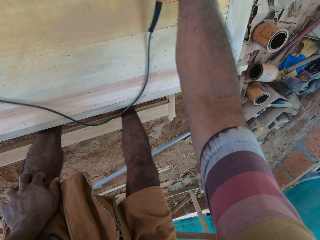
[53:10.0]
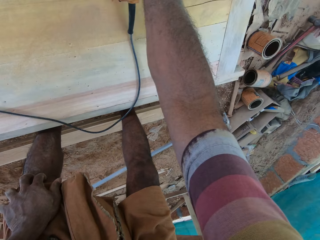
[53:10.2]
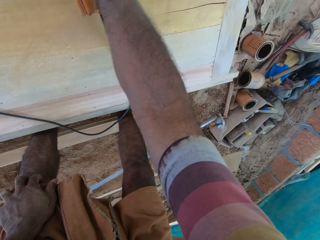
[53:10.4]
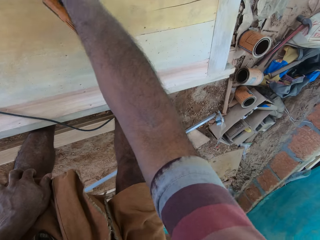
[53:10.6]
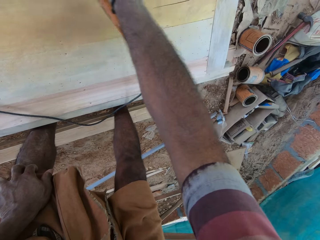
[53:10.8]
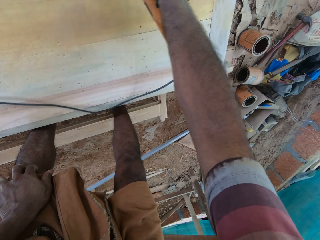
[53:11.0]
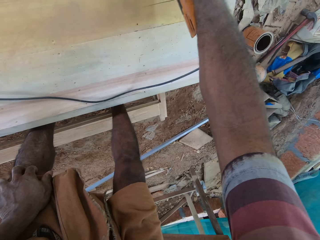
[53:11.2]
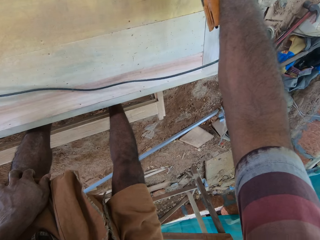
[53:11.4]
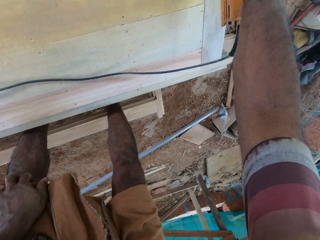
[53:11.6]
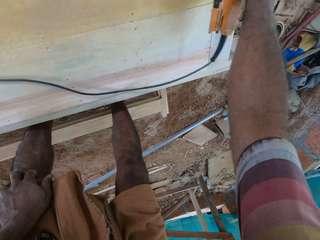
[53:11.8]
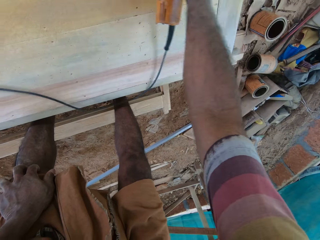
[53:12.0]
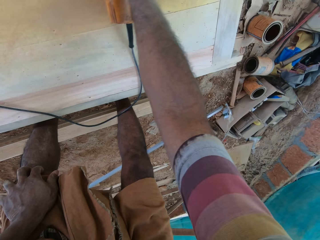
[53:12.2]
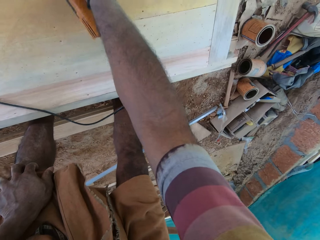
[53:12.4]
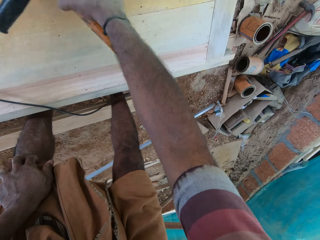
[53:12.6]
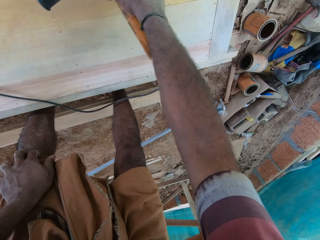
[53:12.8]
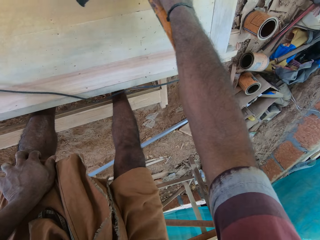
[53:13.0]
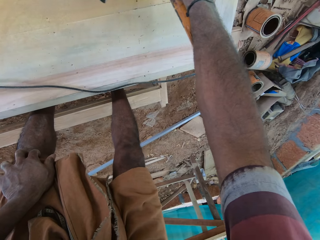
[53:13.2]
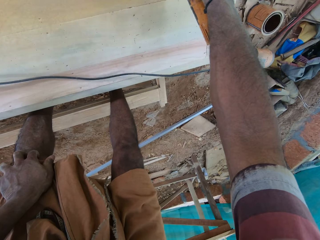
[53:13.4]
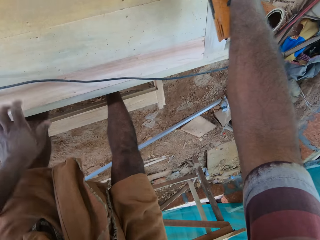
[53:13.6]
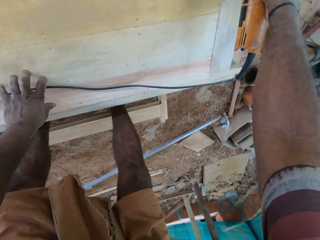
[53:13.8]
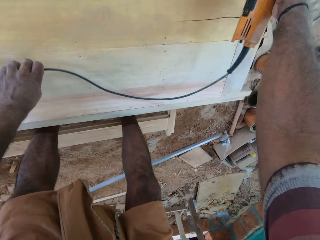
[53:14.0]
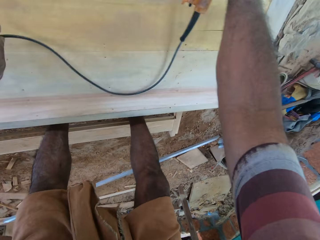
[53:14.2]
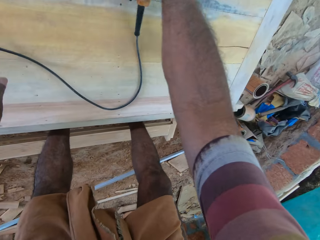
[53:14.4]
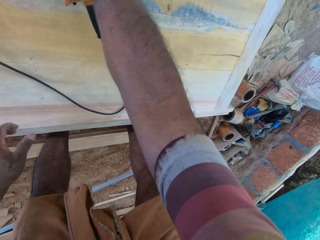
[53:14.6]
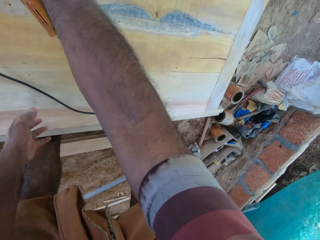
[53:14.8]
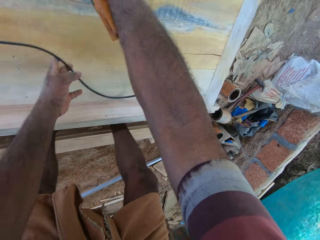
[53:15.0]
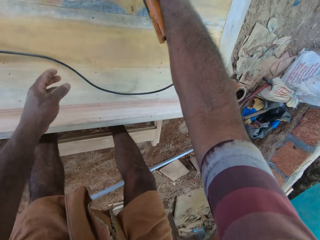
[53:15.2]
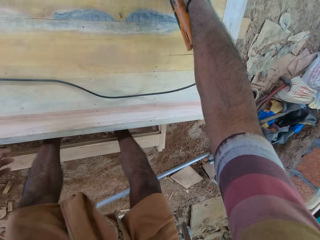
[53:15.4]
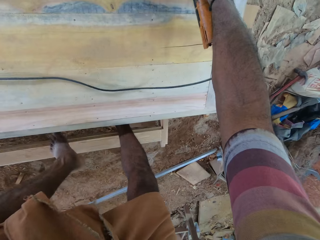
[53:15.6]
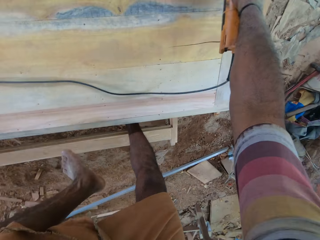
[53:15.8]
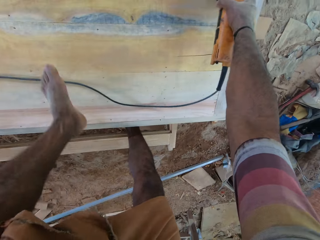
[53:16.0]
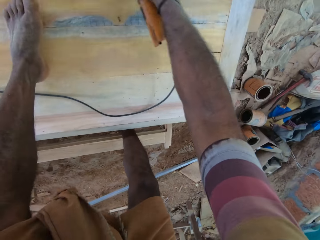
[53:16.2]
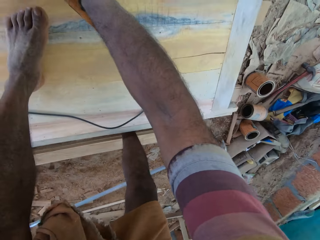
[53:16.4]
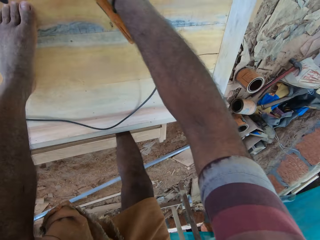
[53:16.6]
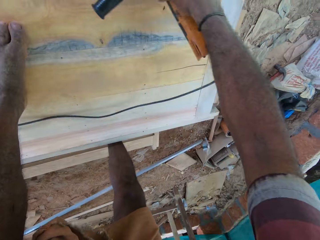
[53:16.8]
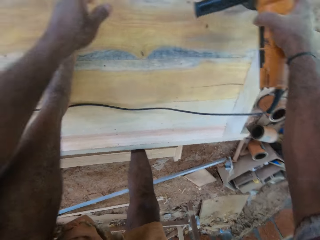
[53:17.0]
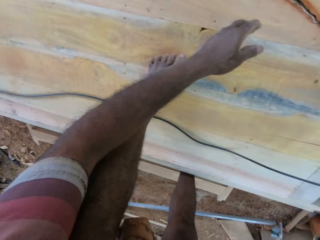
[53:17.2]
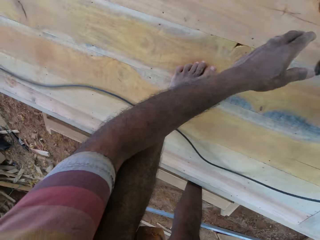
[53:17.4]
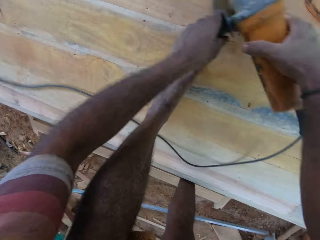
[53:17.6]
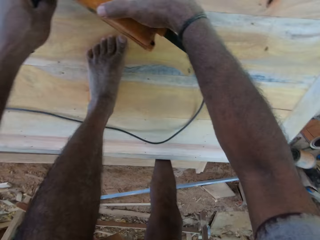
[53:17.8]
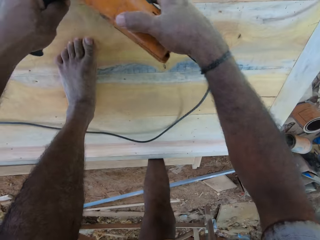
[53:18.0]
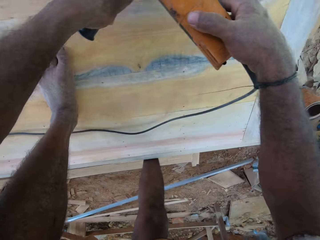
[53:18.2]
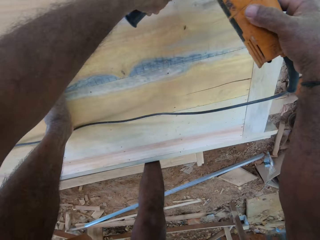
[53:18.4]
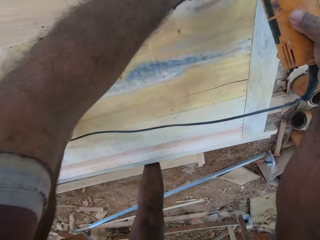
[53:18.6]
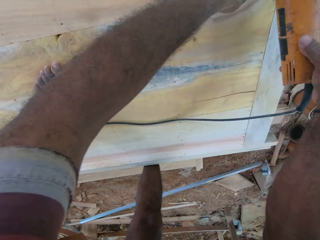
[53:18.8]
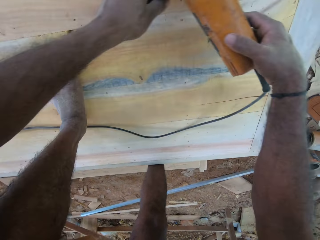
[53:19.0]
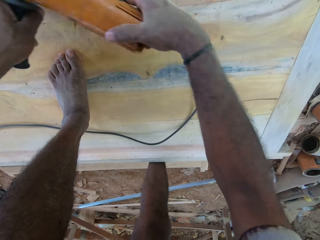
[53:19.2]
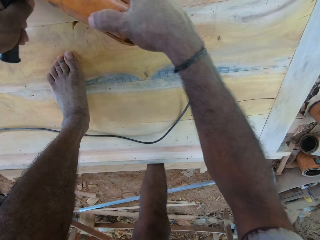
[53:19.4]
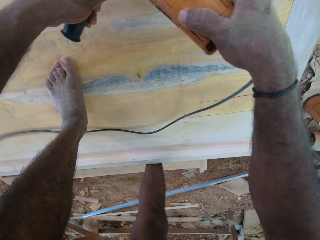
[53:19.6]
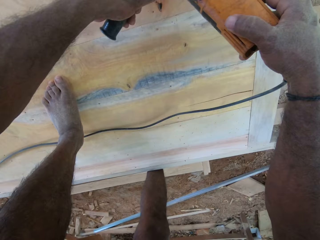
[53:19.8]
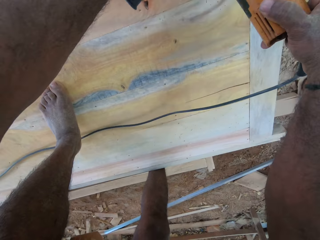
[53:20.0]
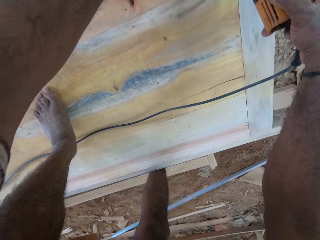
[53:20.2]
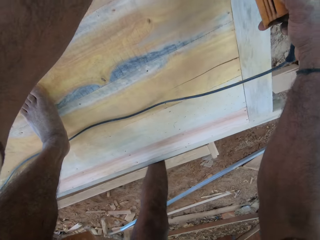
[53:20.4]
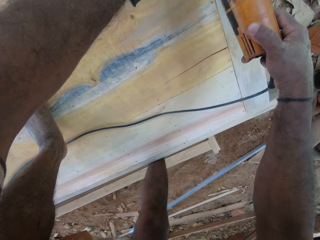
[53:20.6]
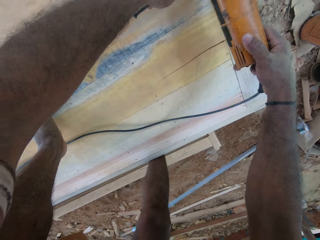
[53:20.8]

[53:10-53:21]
The camera wearer smoothens the wood and touches the hand grinder cable on the wood. They smoothen the wood and step on the wood. They smoothen the wood and look around.

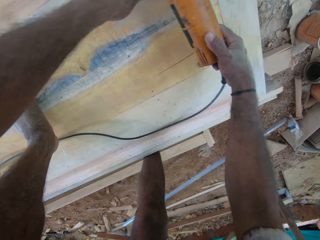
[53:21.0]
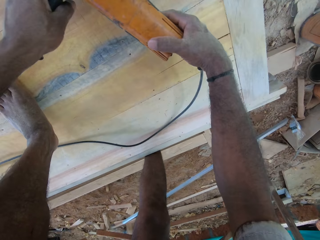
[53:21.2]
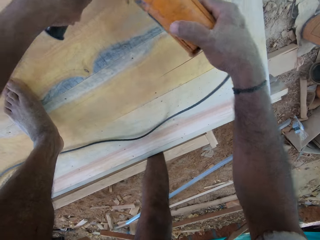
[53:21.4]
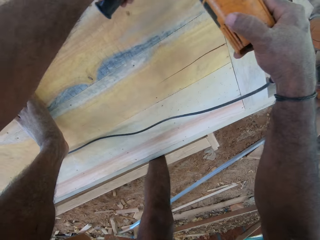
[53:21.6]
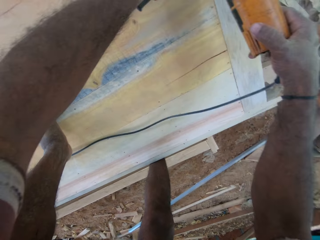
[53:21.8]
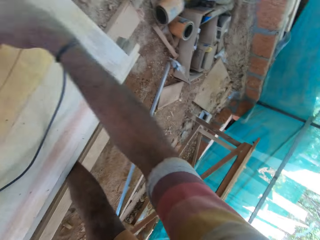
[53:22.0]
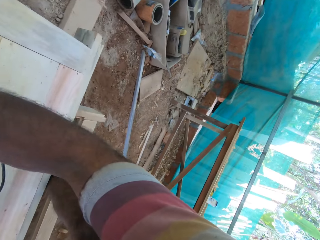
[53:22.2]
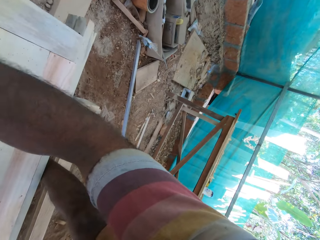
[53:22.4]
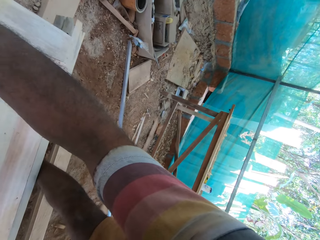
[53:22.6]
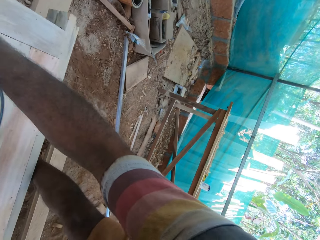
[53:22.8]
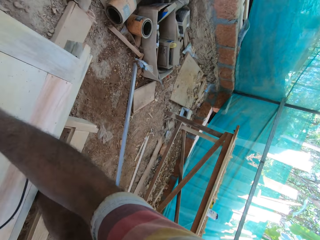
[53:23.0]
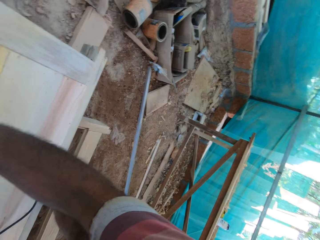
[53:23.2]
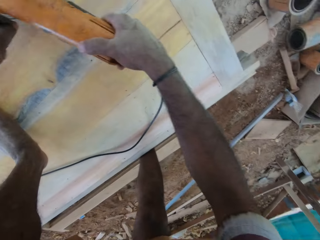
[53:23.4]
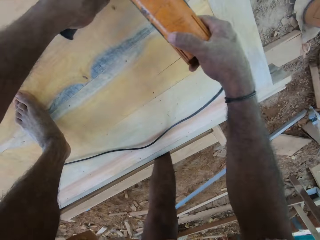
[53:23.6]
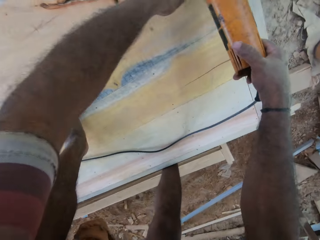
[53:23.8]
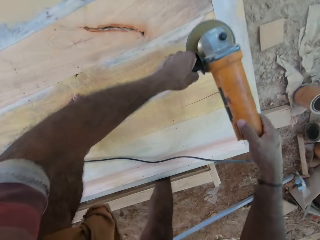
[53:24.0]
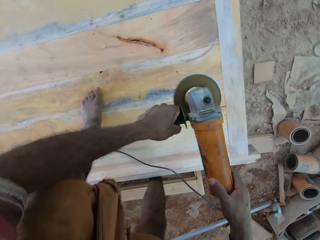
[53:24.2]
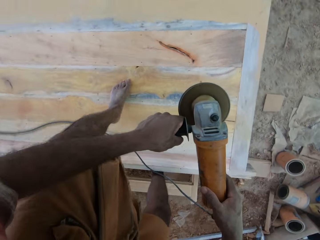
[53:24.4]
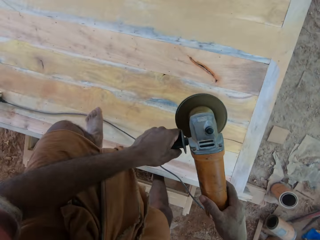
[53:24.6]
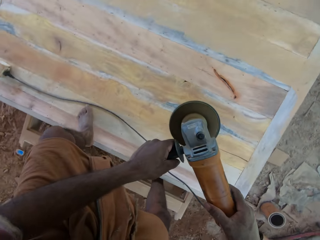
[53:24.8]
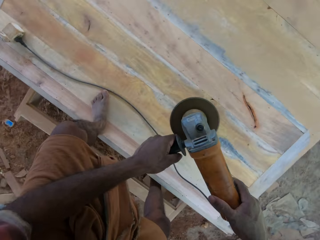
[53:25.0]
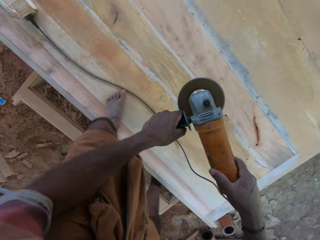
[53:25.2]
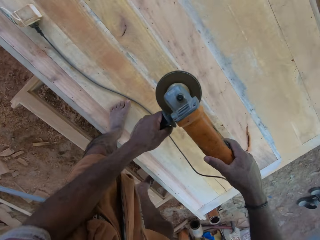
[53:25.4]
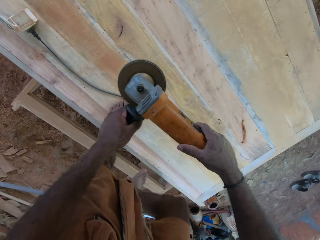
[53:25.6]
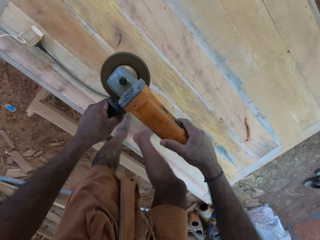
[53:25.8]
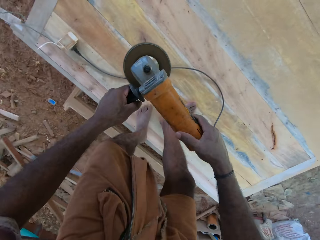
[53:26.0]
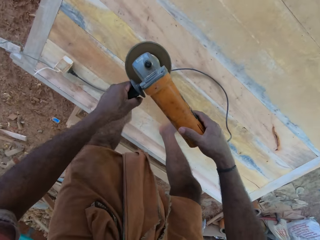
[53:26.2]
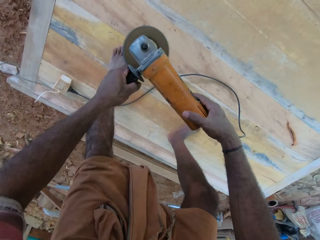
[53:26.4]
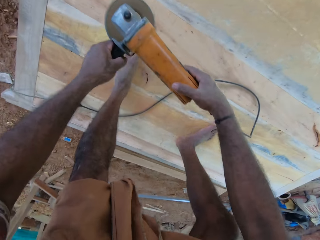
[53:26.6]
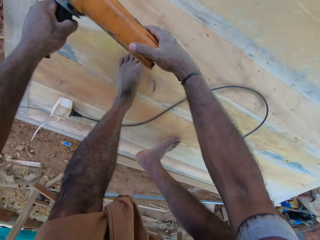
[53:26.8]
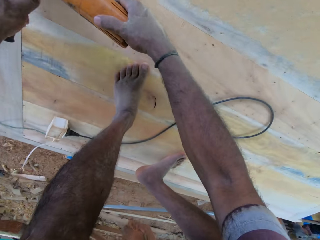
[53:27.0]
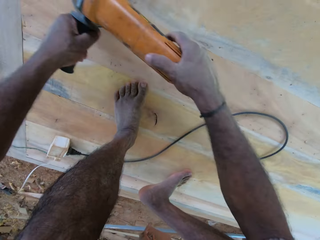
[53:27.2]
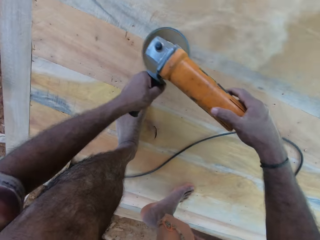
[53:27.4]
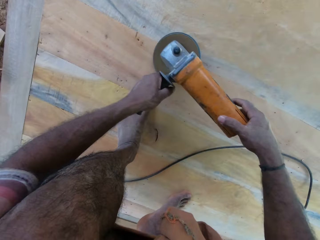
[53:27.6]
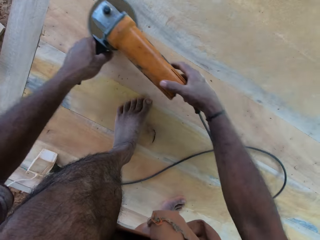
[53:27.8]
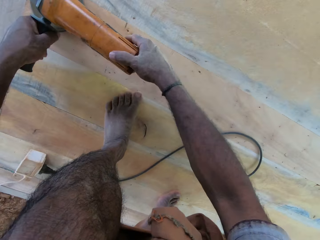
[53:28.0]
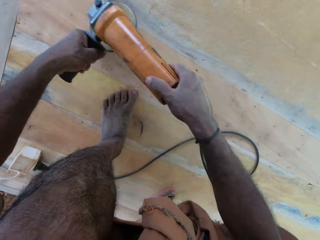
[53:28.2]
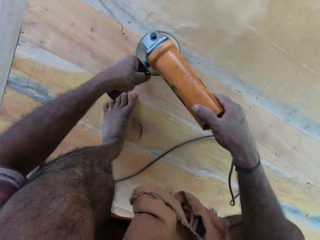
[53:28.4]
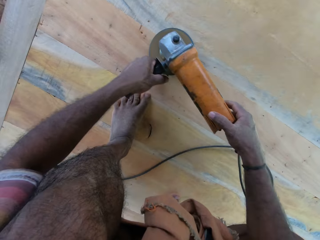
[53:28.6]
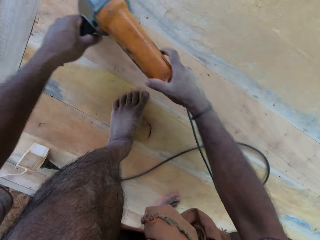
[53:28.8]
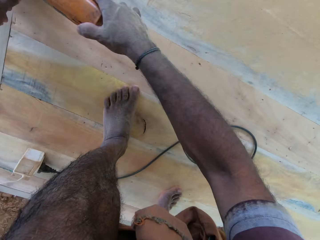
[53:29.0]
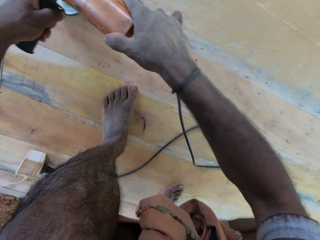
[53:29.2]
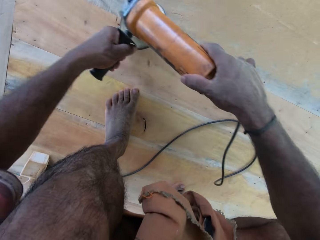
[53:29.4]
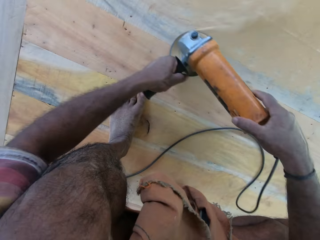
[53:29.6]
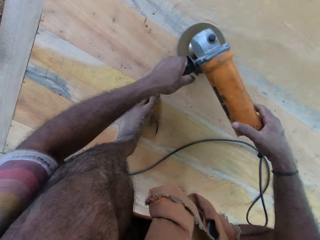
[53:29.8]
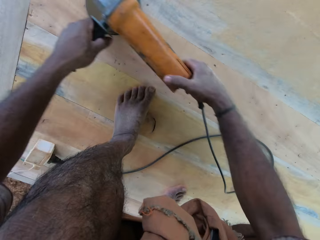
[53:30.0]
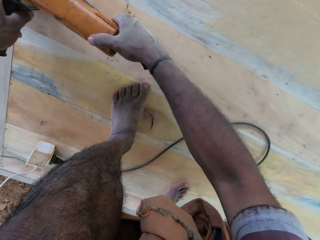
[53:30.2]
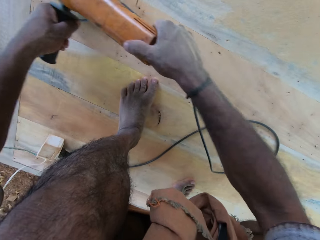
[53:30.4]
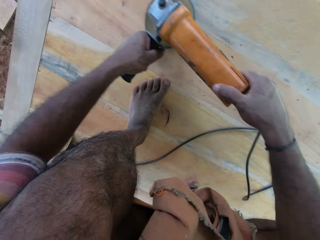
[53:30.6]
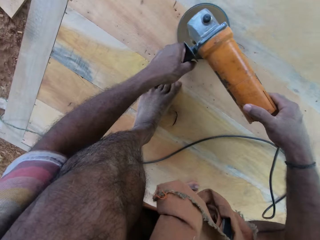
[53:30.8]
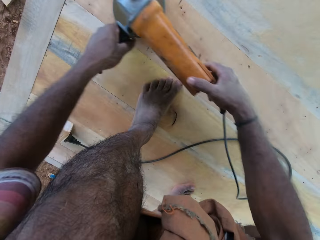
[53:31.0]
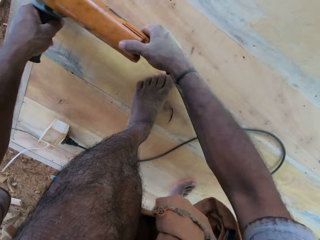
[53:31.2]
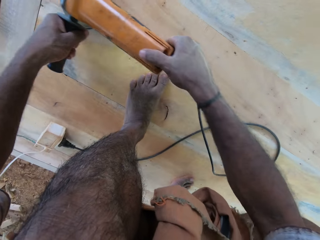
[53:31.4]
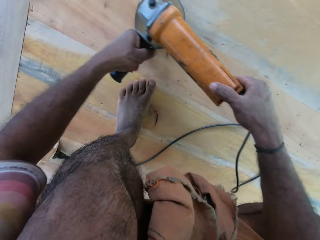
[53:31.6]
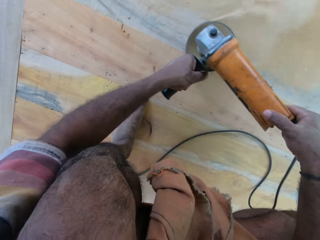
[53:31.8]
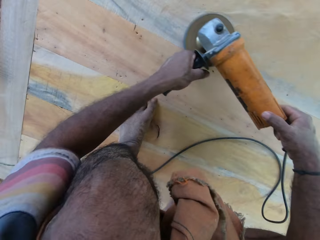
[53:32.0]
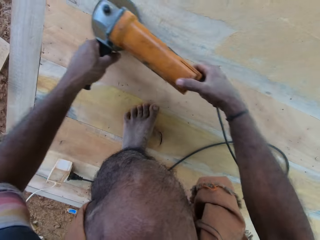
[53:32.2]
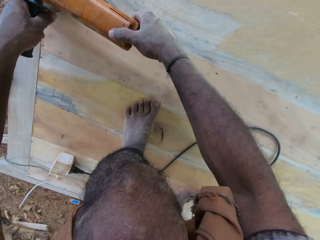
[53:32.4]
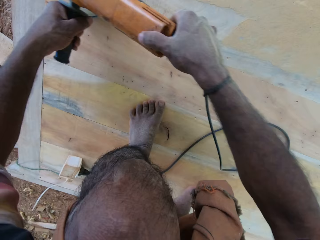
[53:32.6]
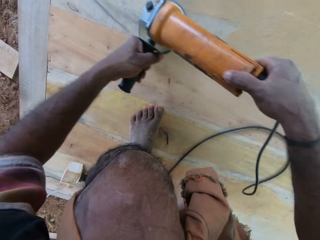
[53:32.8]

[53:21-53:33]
The camera wearer smoothens the wood and looks around. They hold the hand grinder in the hand. They look around. They climb on the furniture. They walk on the wood. They smoothen the furniture with an electric sander.
